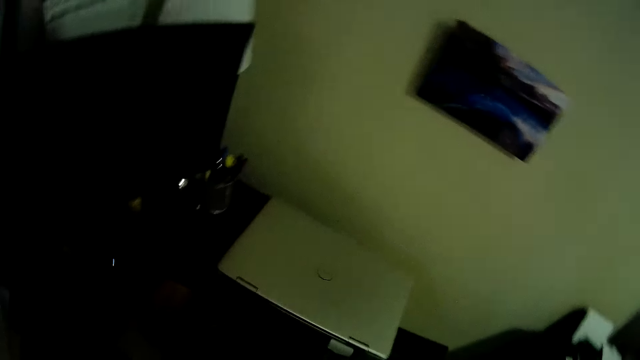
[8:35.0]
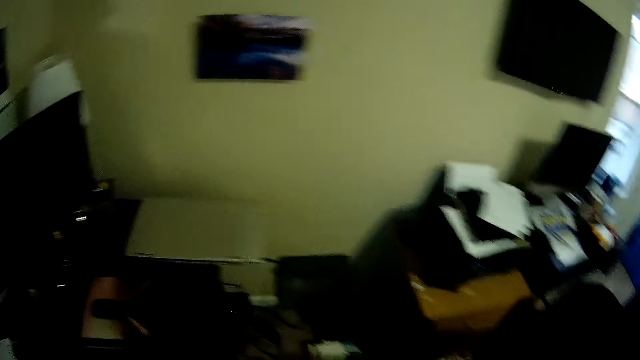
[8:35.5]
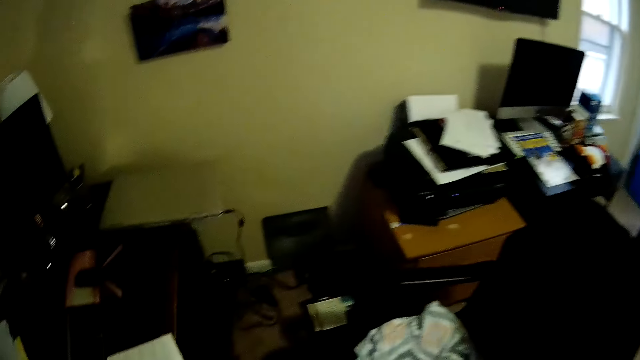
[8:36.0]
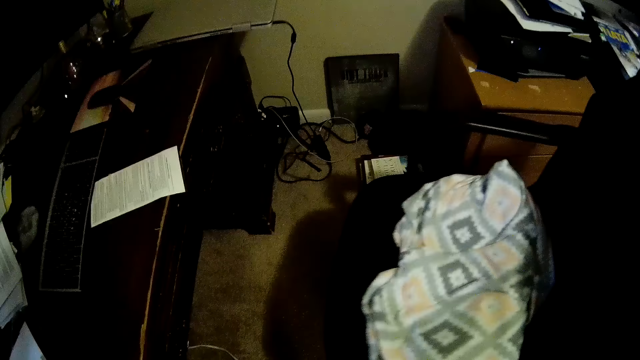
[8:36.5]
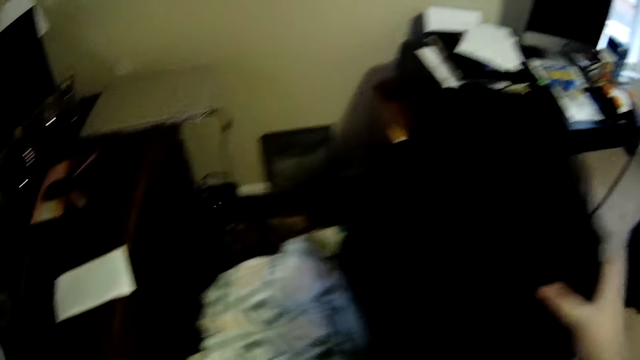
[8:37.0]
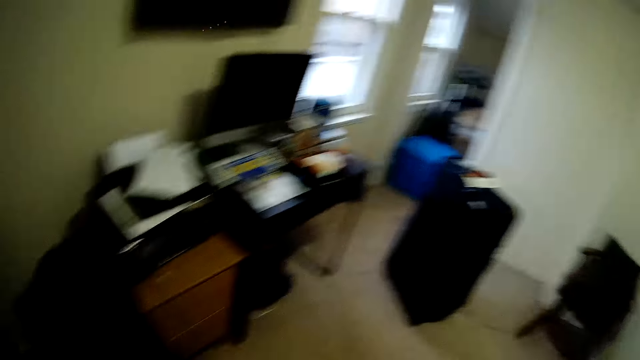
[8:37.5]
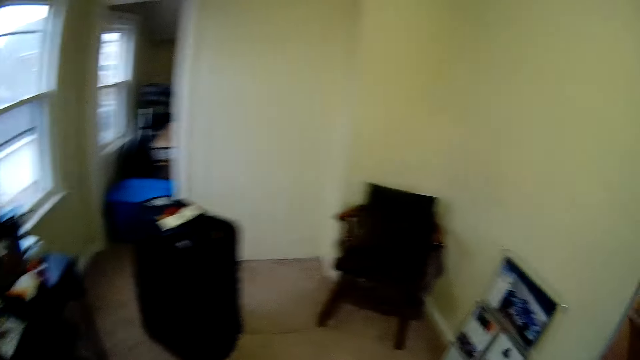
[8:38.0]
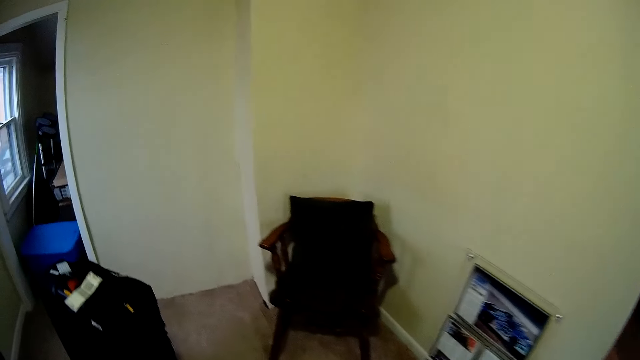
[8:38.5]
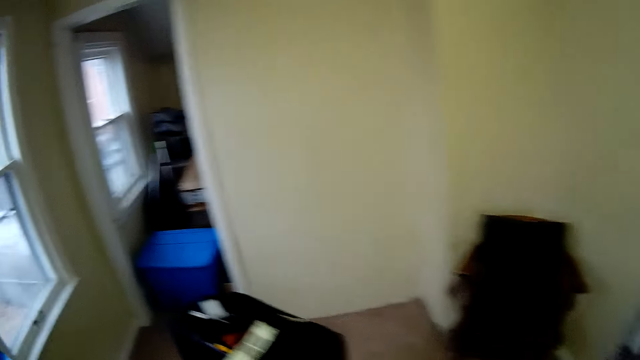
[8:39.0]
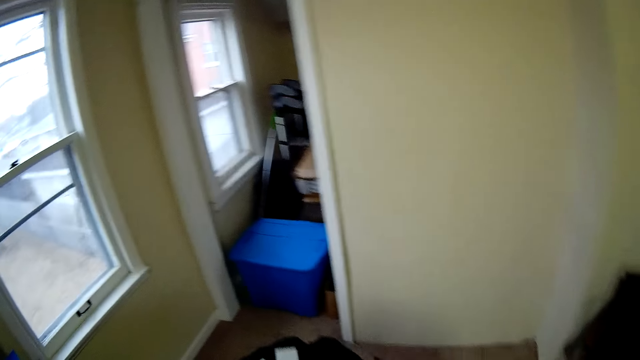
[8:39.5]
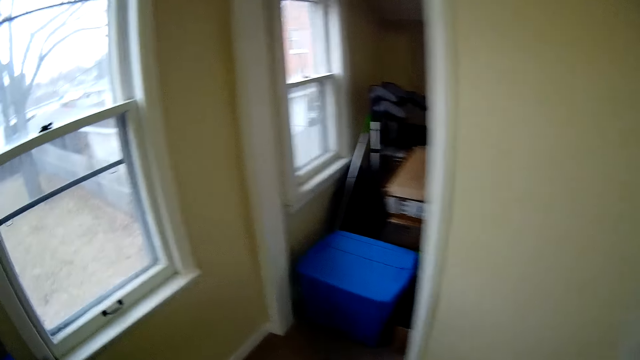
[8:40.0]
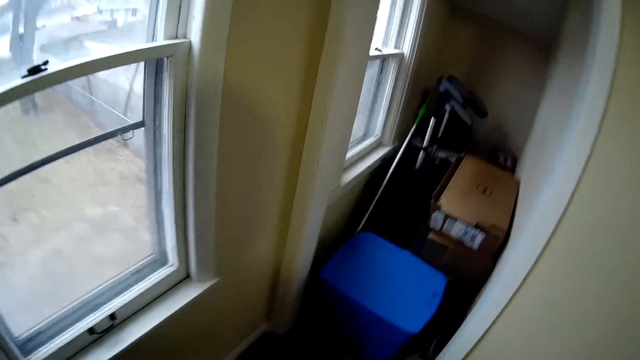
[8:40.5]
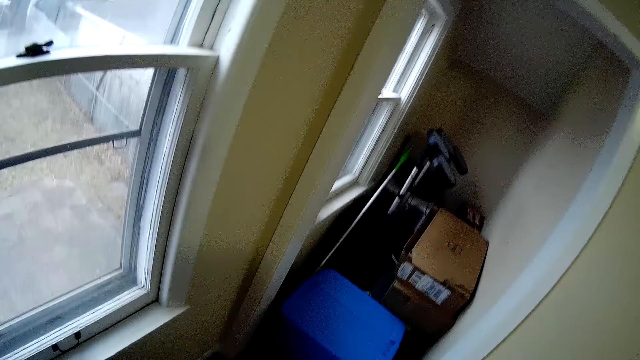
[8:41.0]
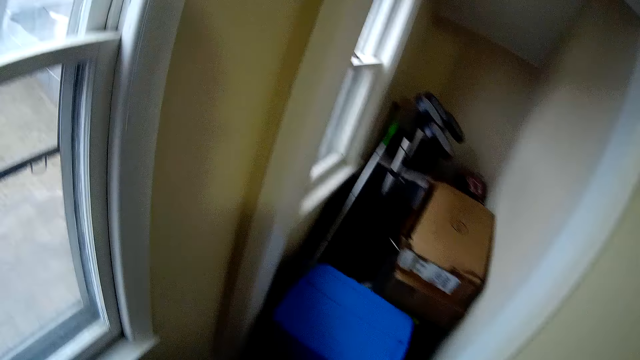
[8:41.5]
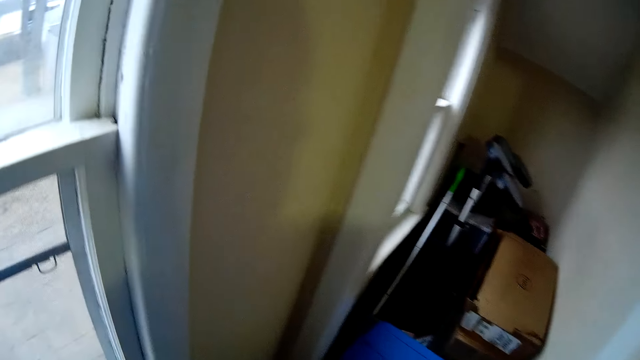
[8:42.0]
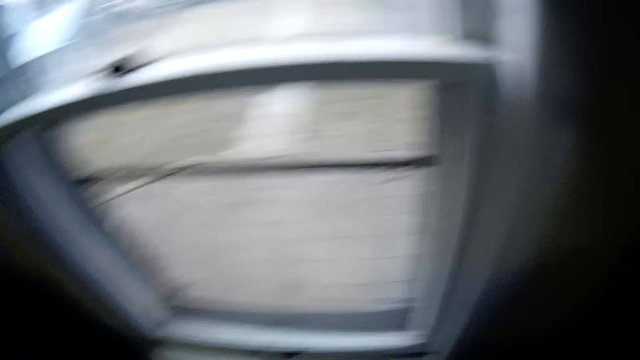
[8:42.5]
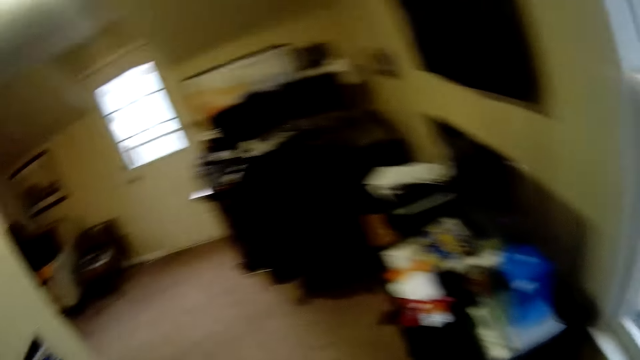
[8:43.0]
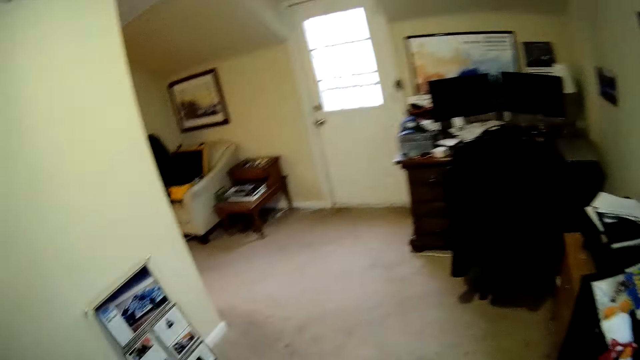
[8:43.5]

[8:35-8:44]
The camera wearer moves a seat. They move around.

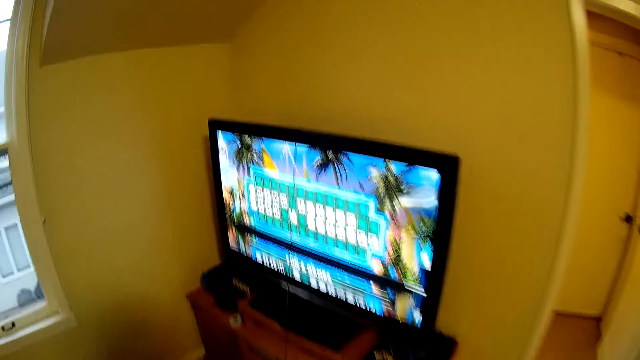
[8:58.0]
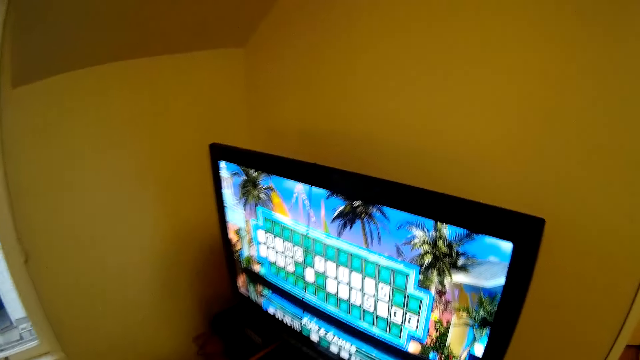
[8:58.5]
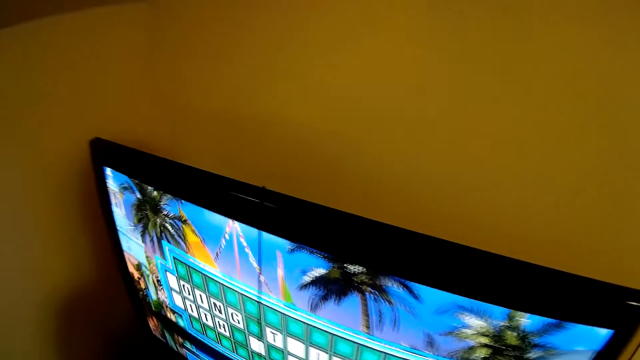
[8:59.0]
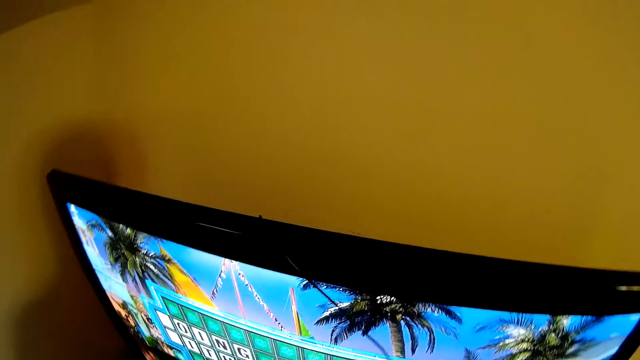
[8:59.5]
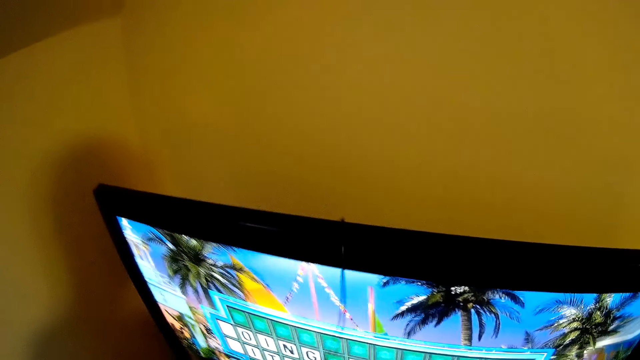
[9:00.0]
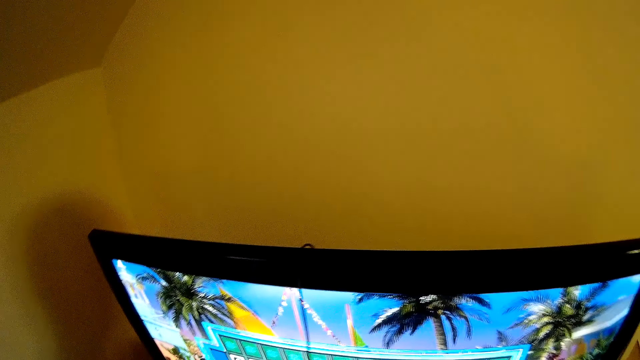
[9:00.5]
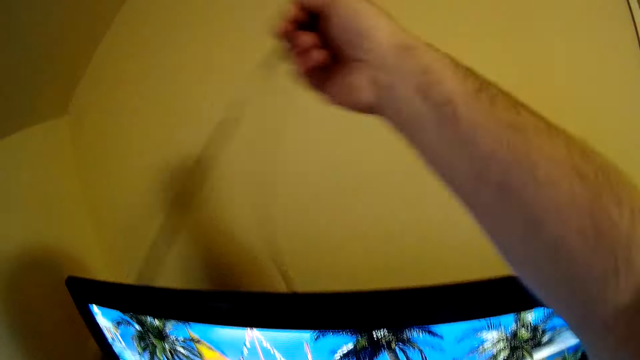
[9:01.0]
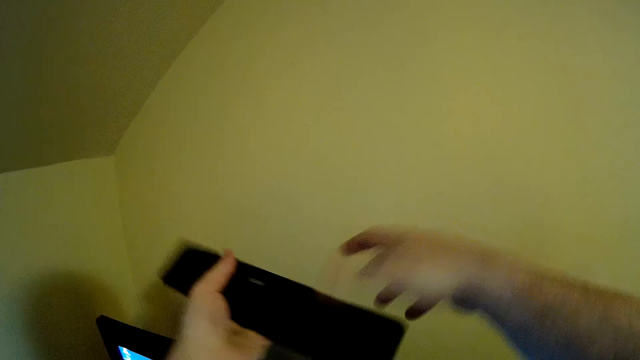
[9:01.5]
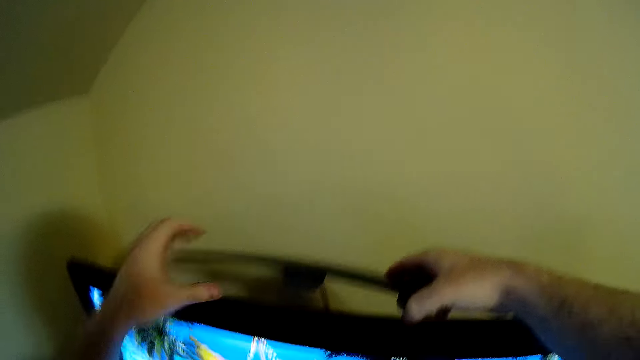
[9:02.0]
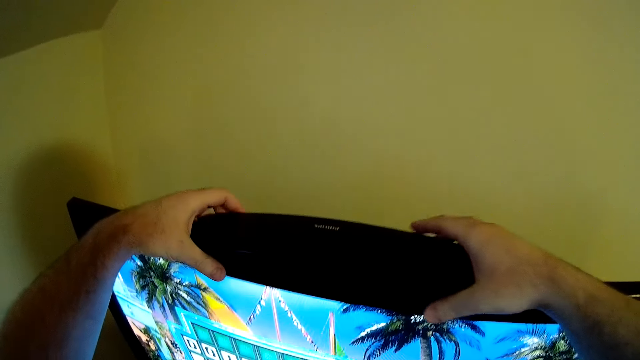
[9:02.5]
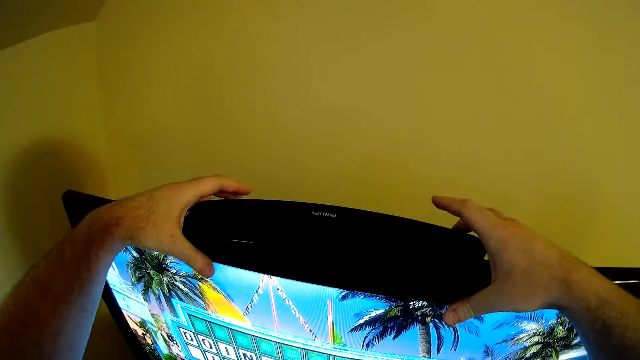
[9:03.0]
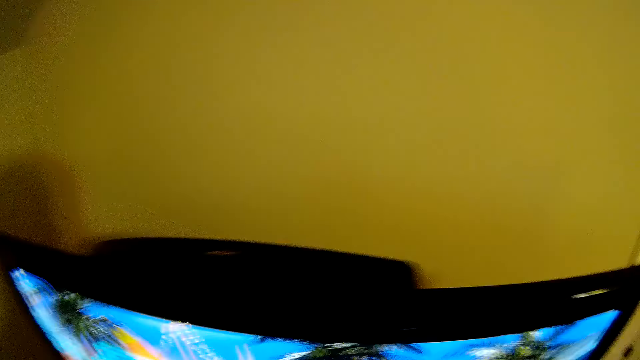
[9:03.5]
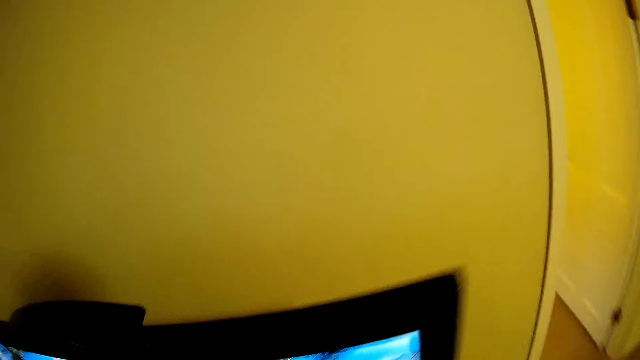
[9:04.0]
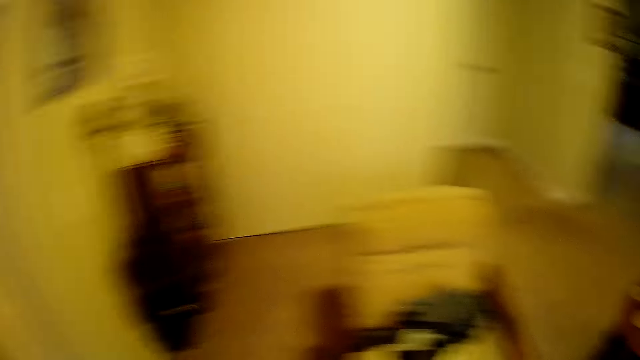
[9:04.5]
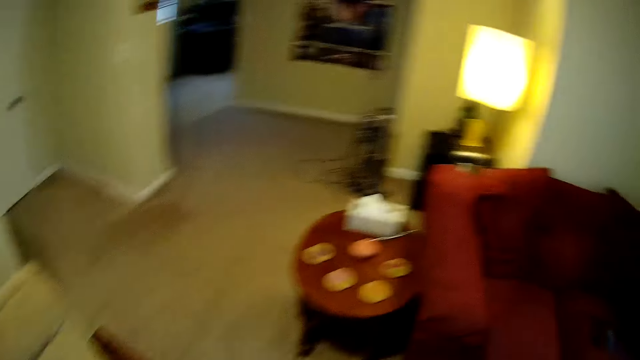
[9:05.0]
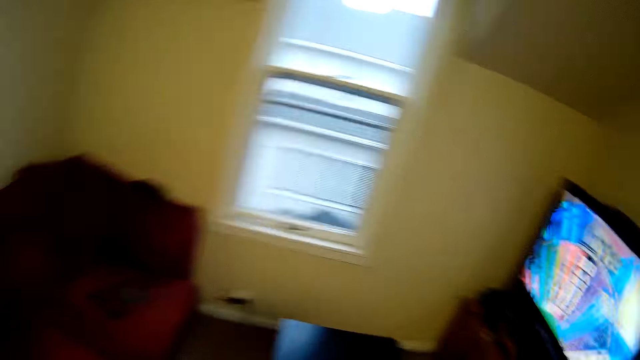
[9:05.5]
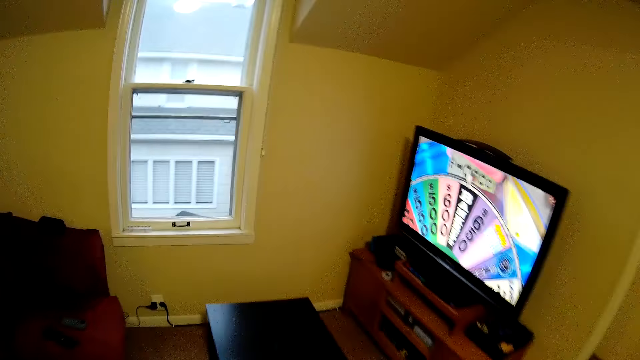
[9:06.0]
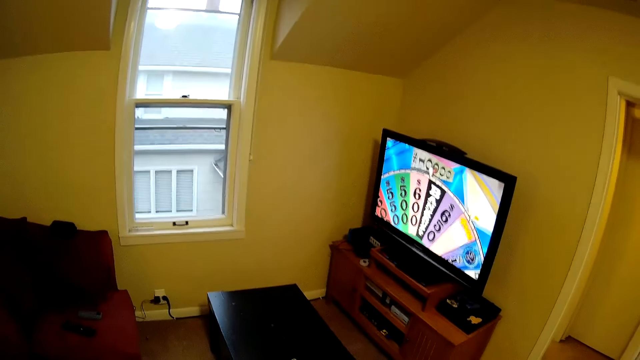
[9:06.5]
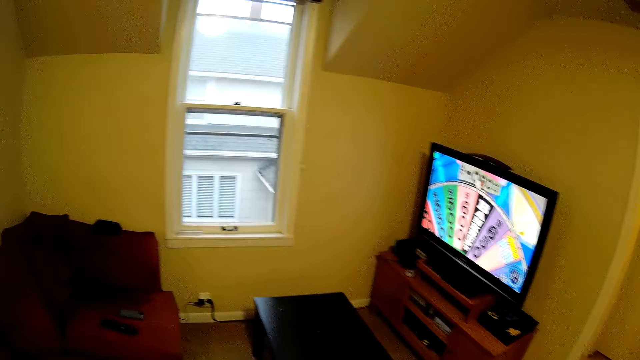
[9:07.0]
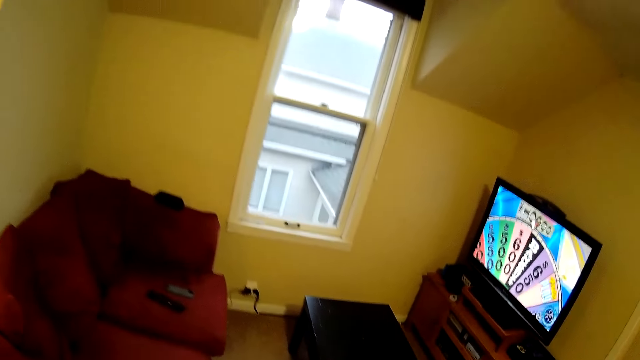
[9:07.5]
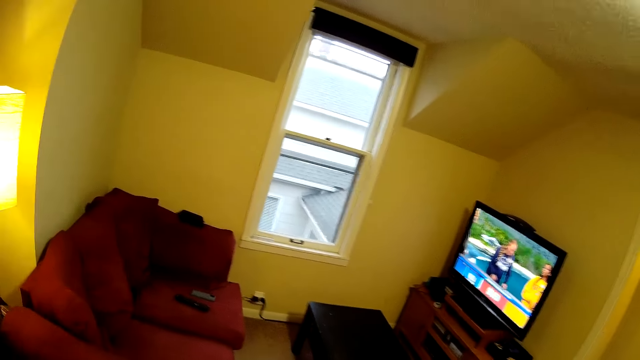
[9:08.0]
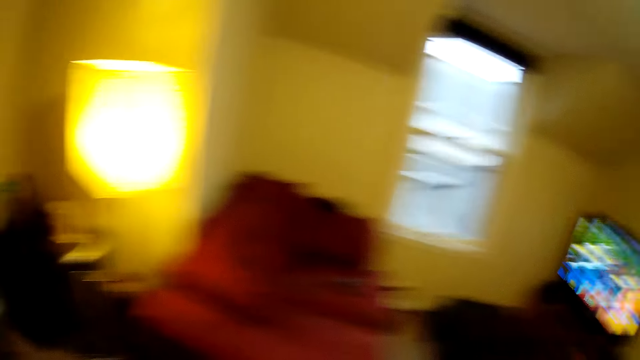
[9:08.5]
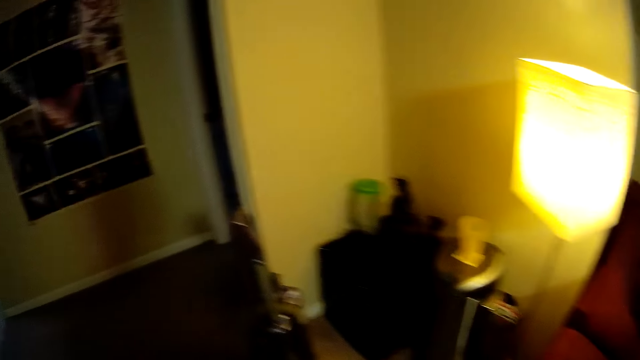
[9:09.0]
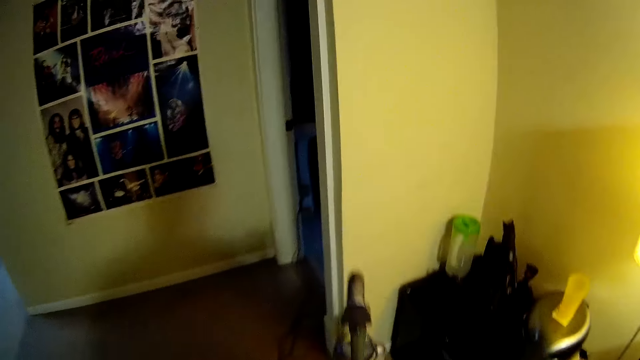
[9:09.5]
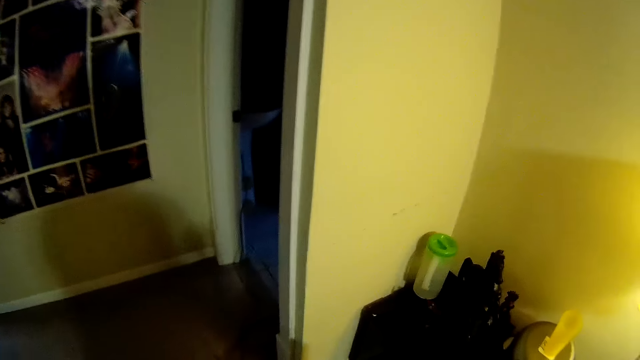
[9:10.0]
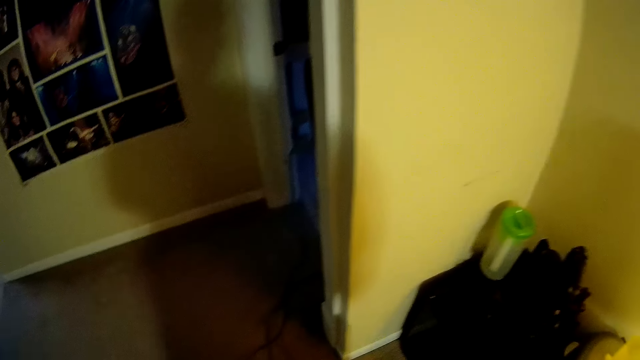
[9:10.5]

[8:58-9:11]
The camera wearer moves the TV cable. They touch the remote. They move an object and hold the object with the other hand. They put the object on the TV. They move the hand away from the object. They walk around the house.
